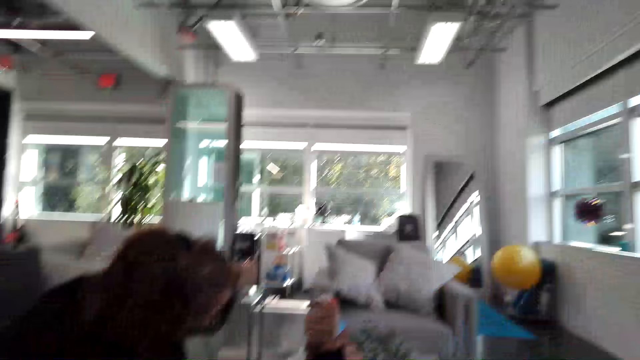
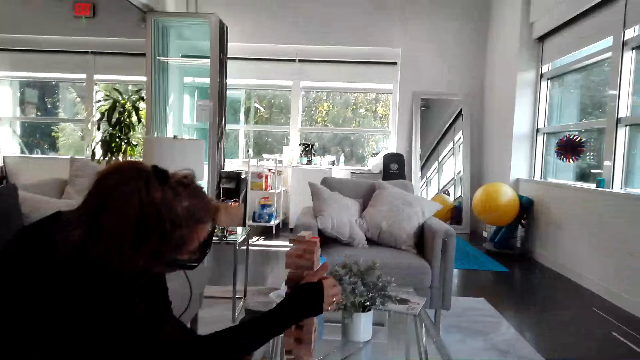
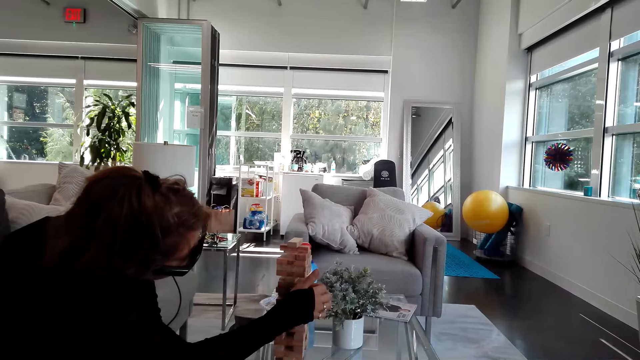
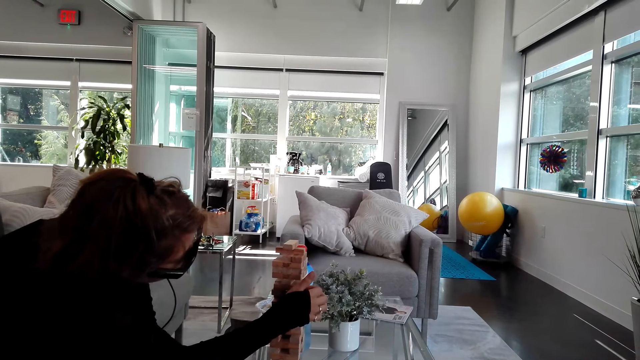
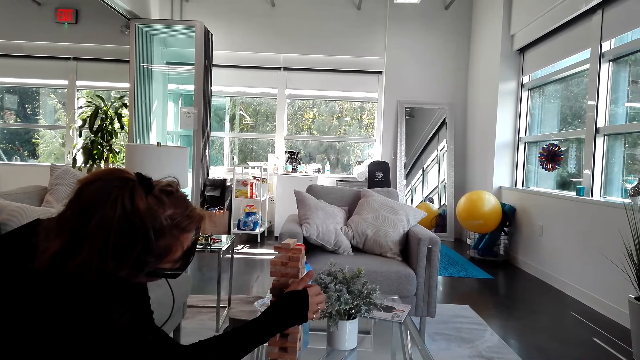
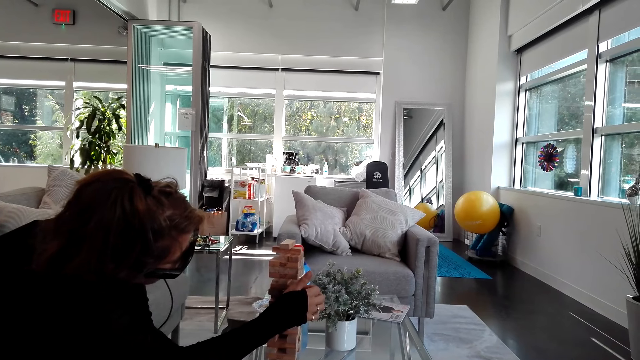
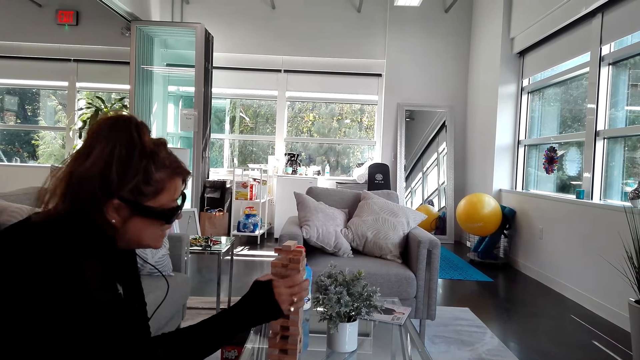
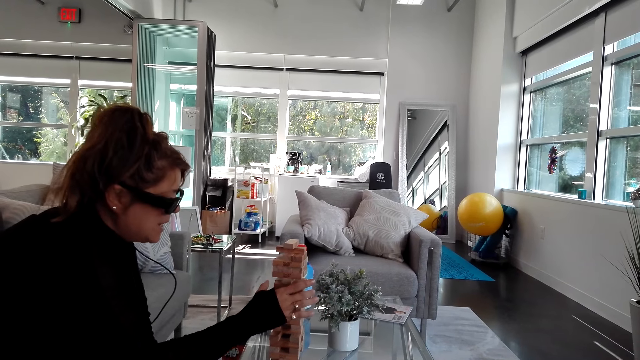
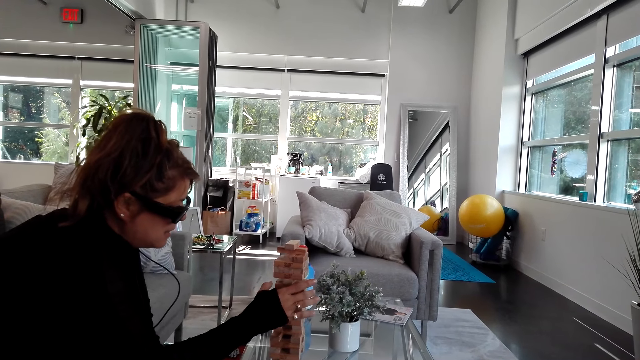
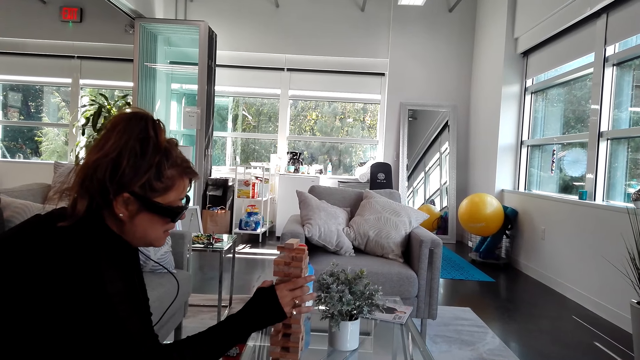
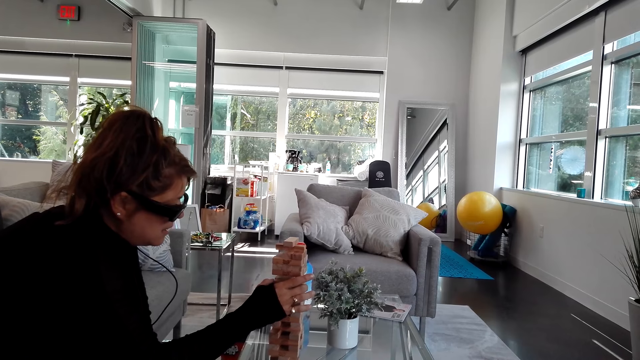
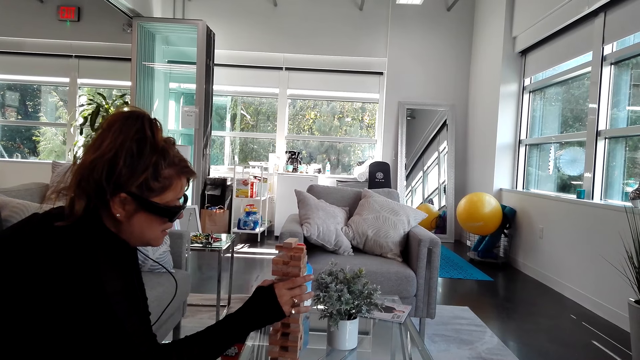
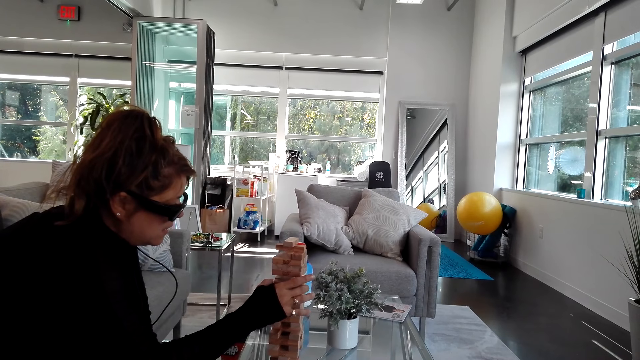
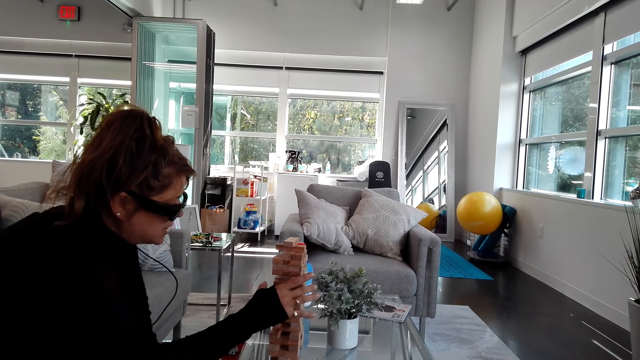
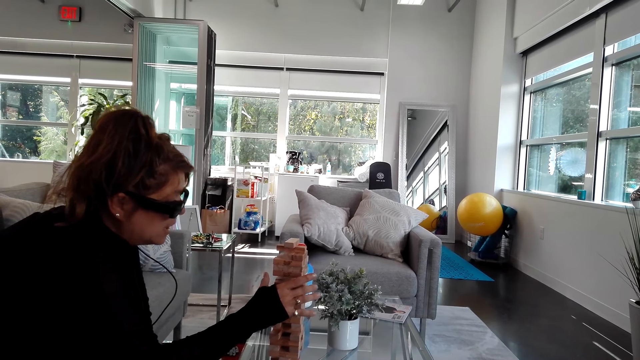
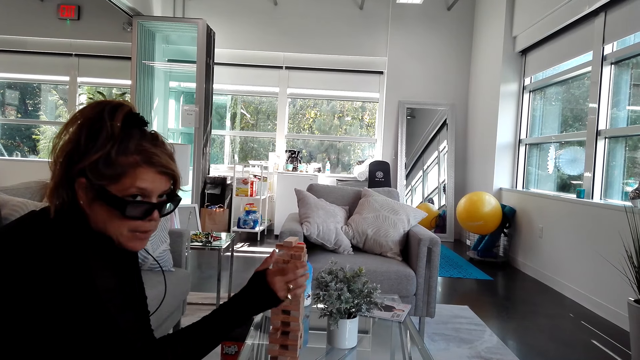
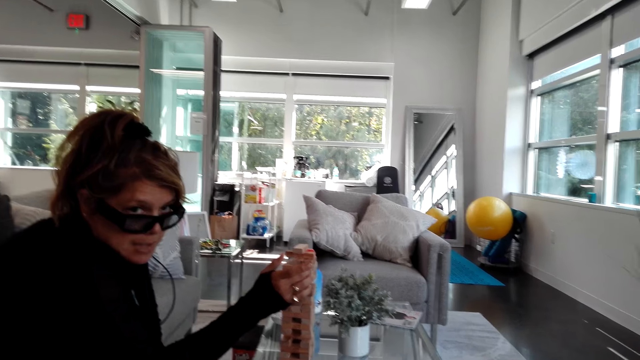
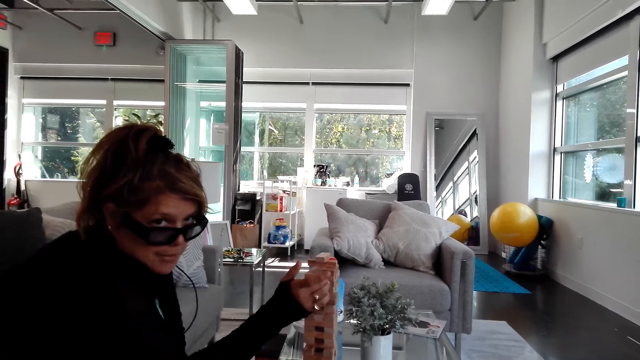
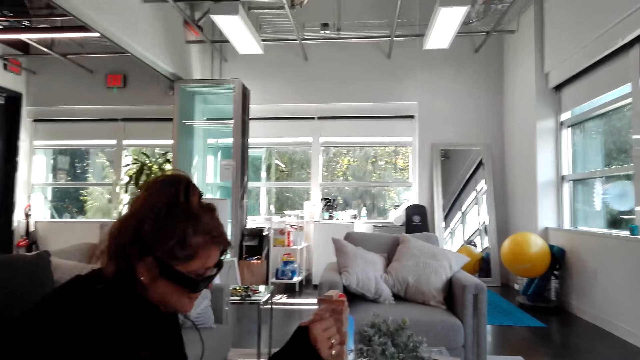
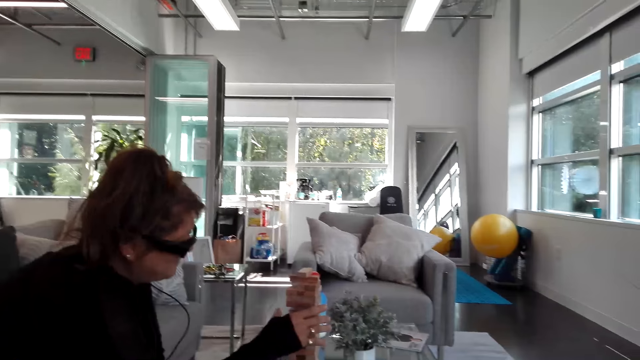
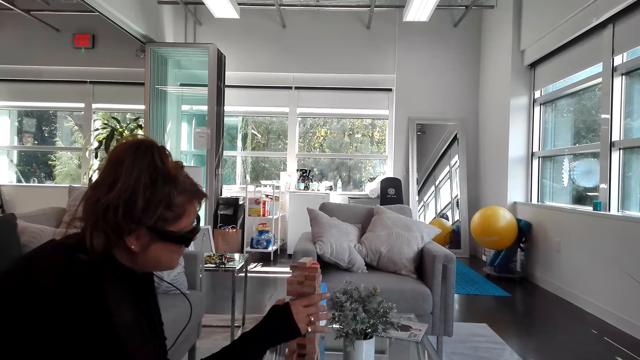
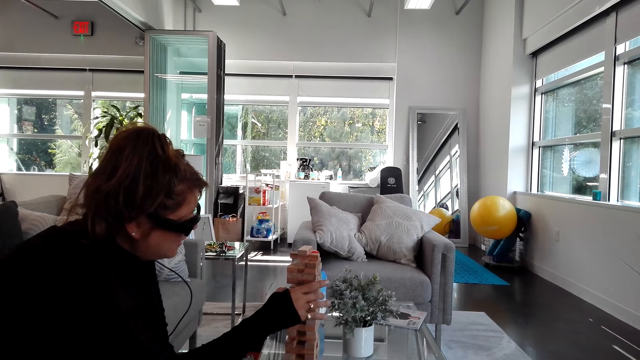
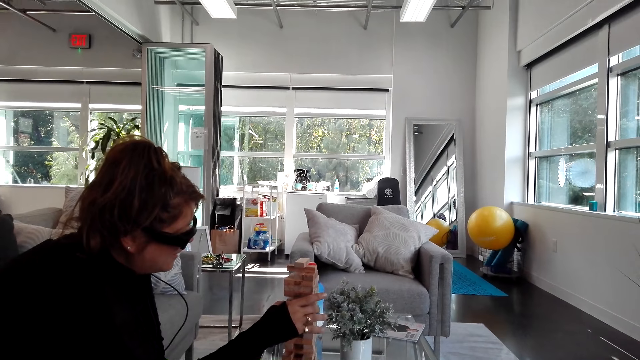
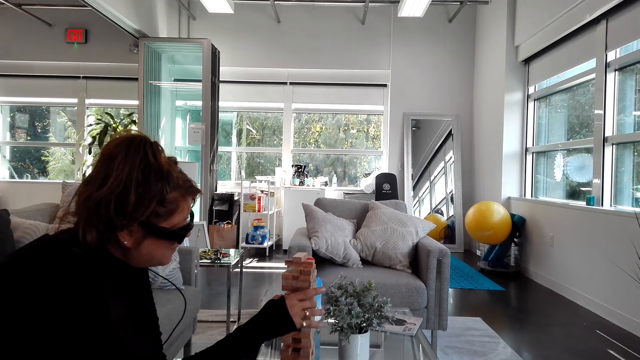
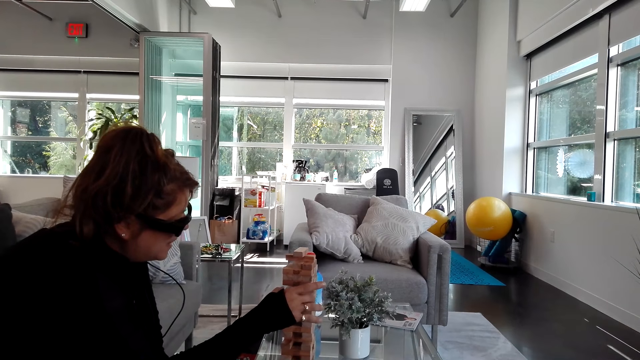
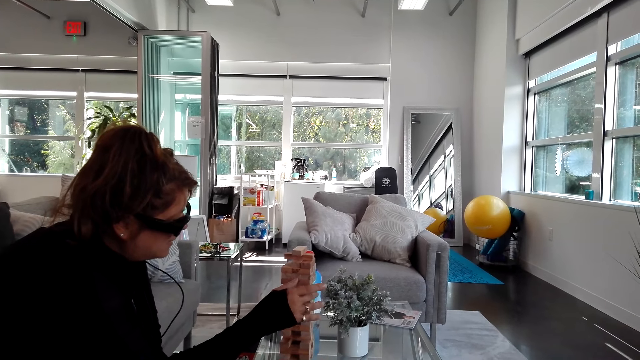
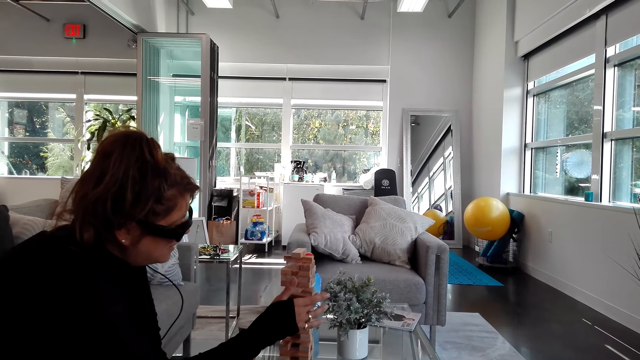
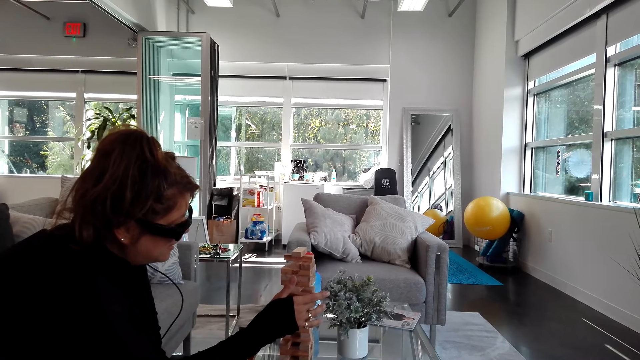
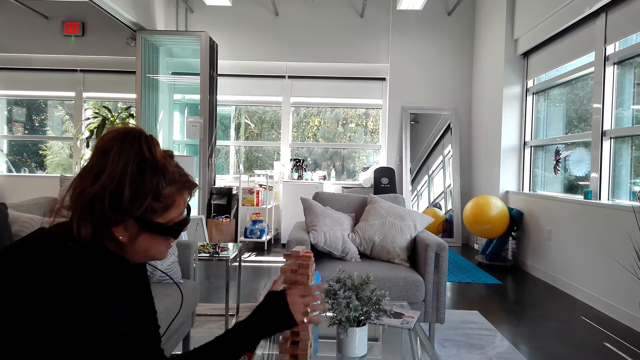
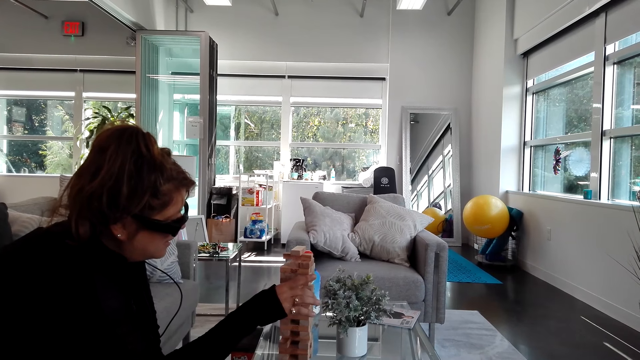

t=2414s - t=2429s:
The camera wearer looks at the girl. The girl plays the tumbling tower.

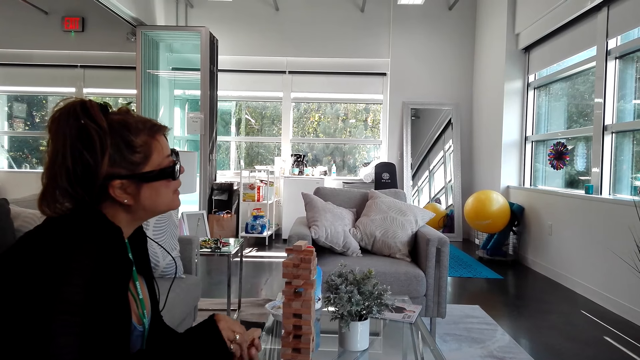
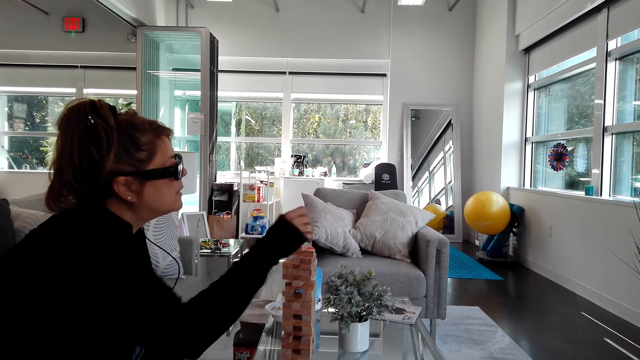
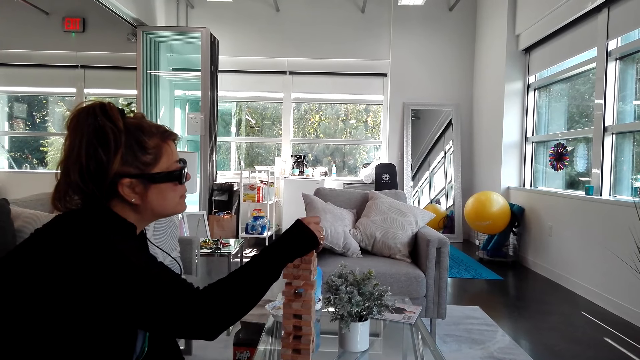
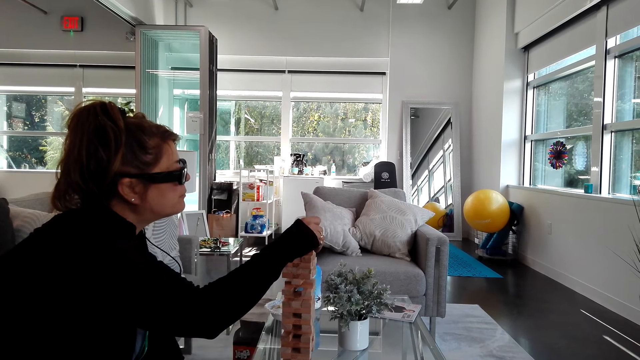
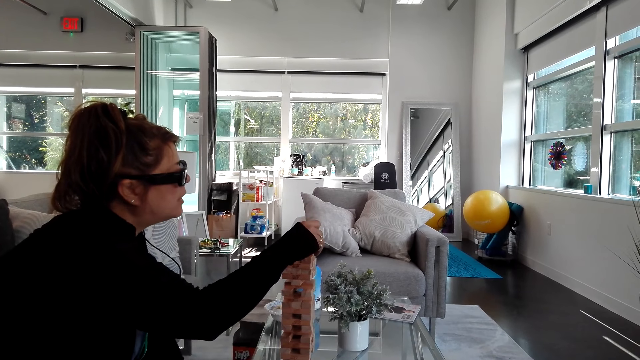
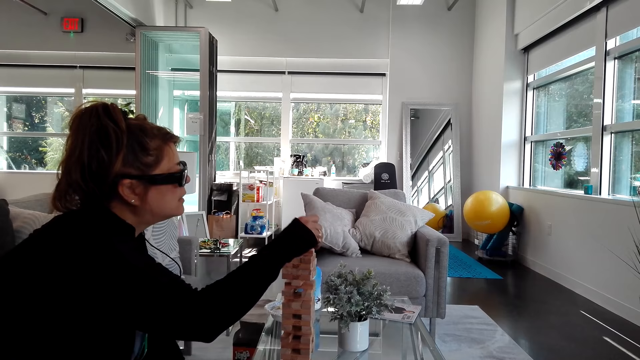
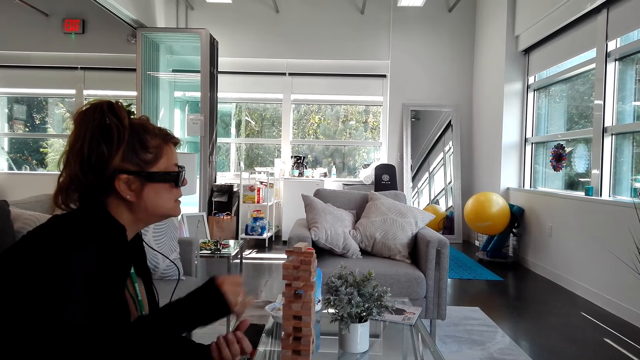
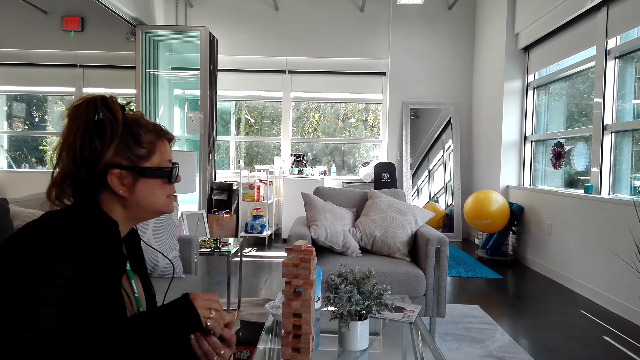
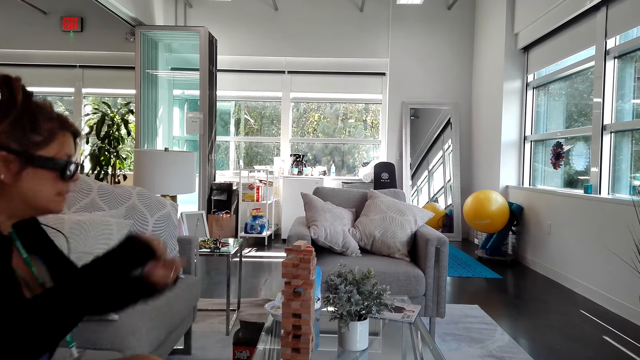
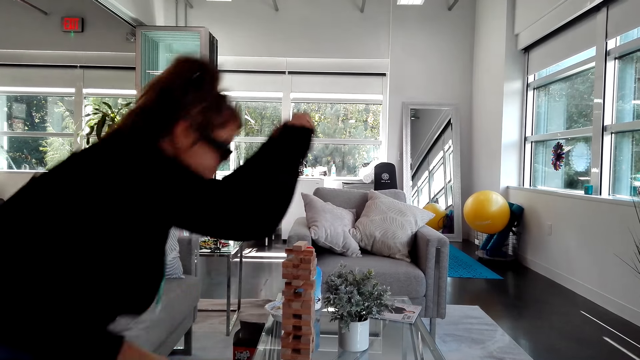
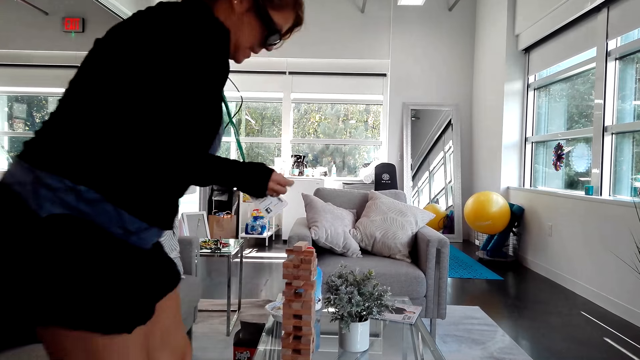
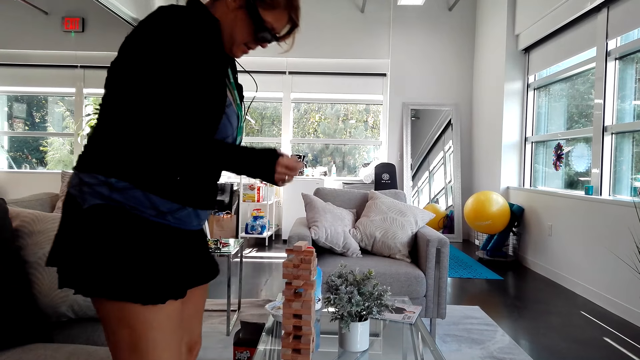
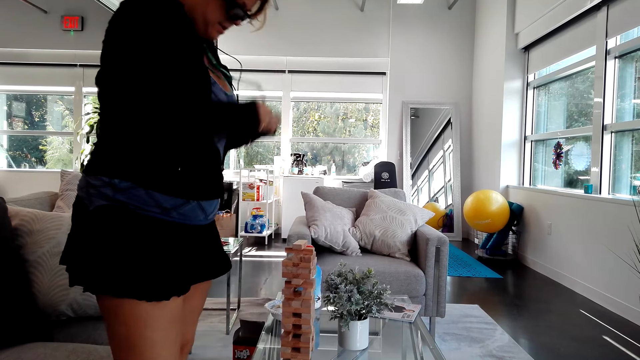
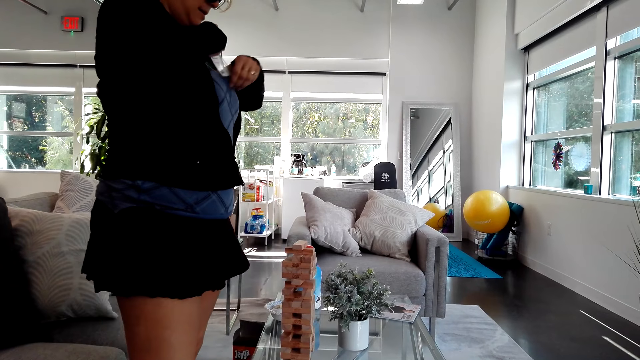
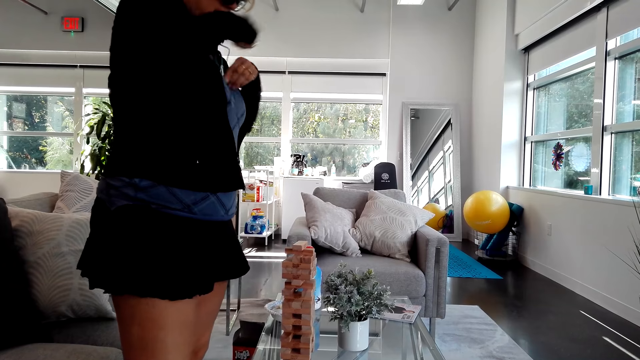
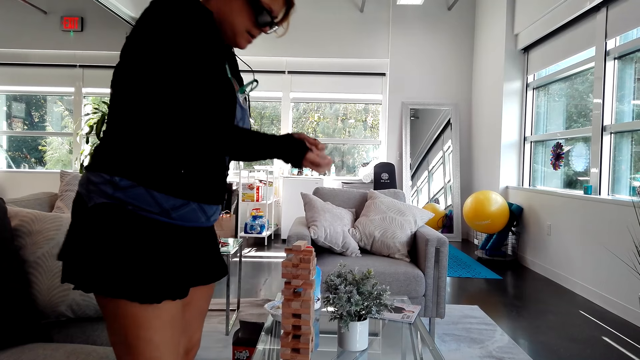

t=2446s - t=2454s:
A woman plays the jenga game on the table. The woman places a block. The woman sits on the sofa on the floor and stands up. The woman stands on the floor and hides the tag.
